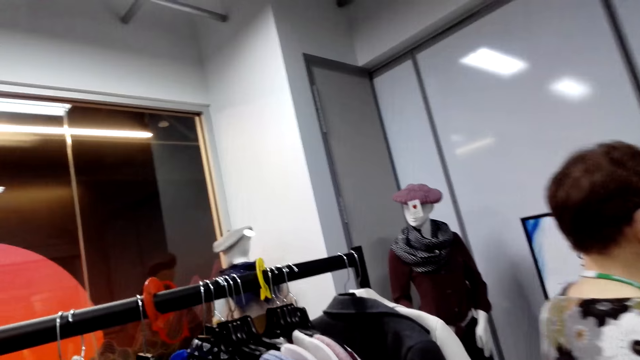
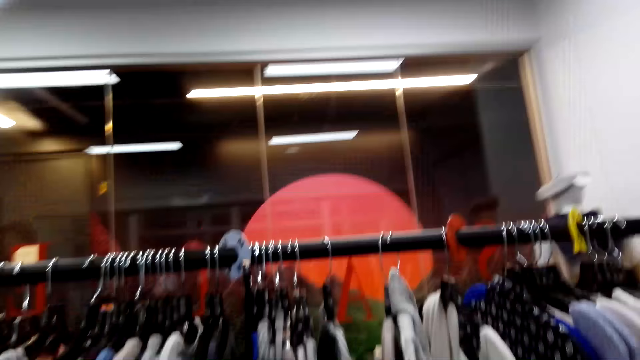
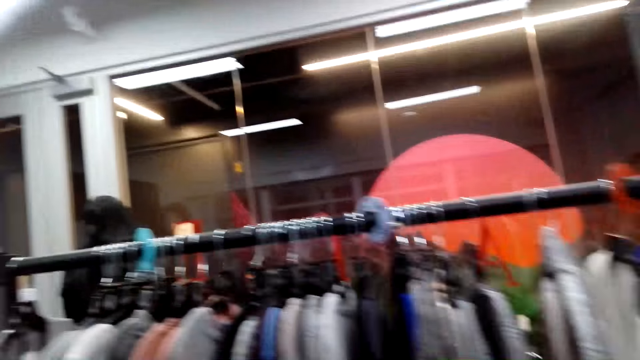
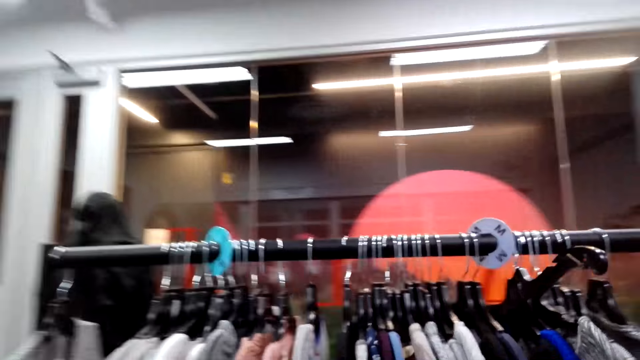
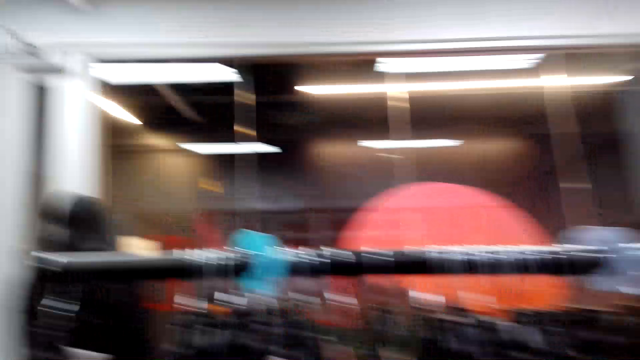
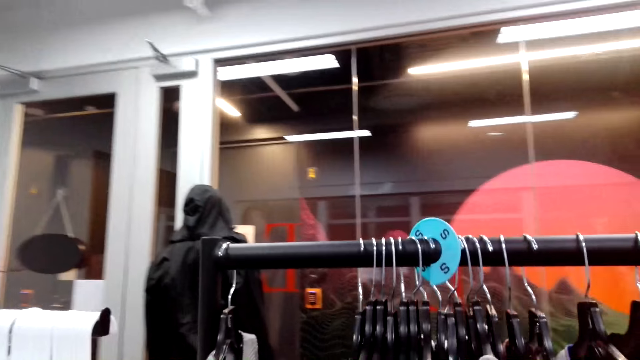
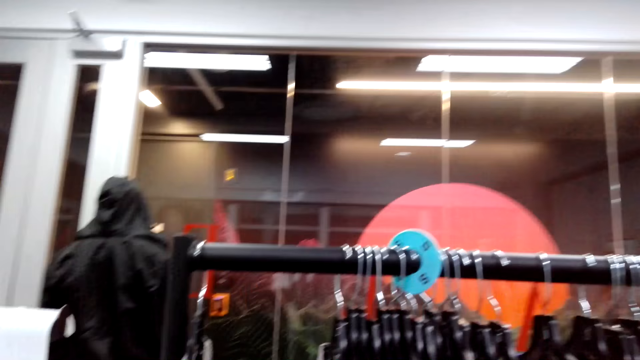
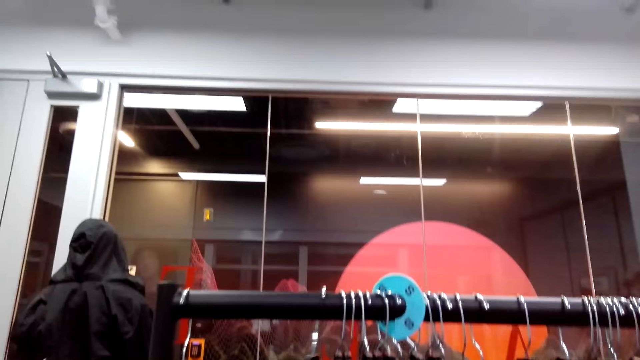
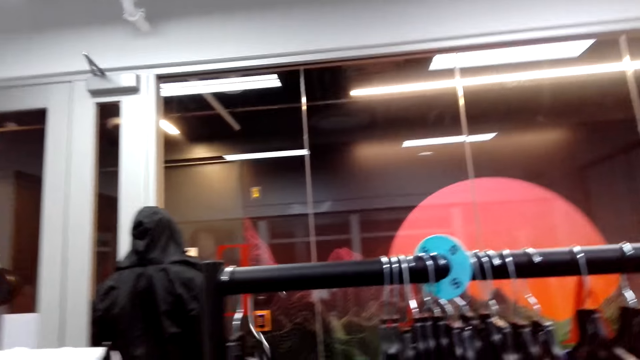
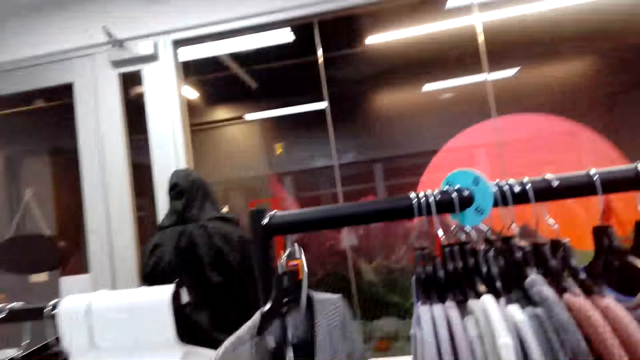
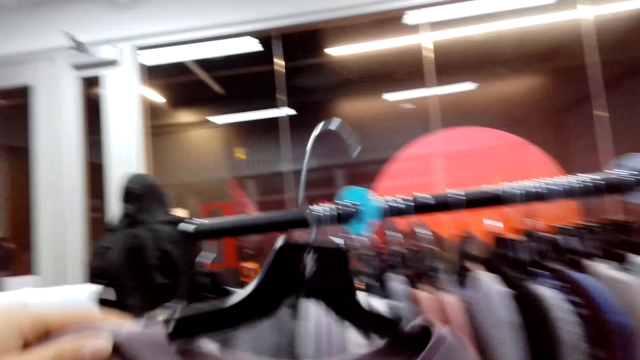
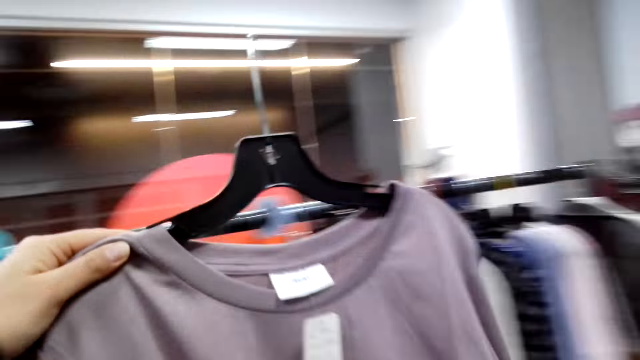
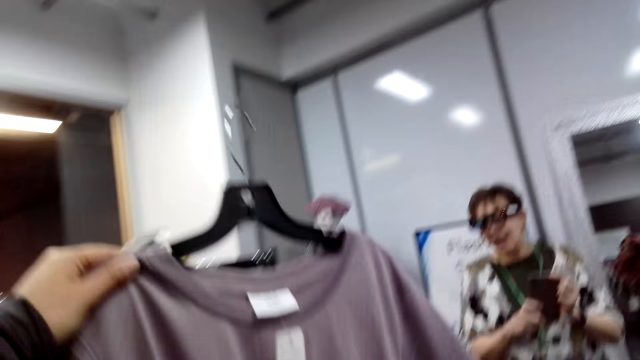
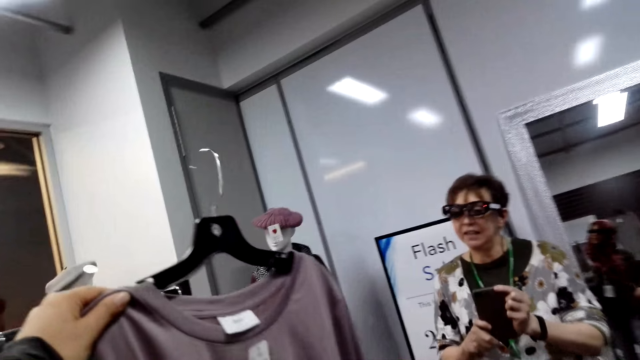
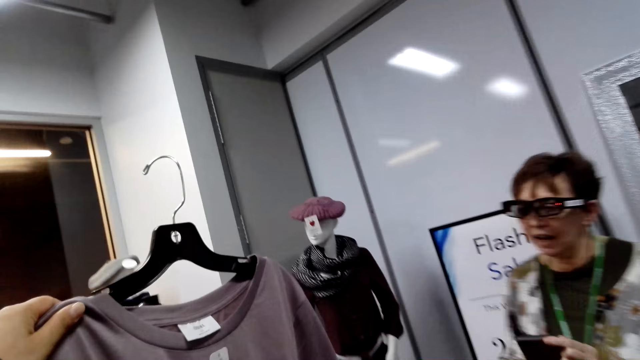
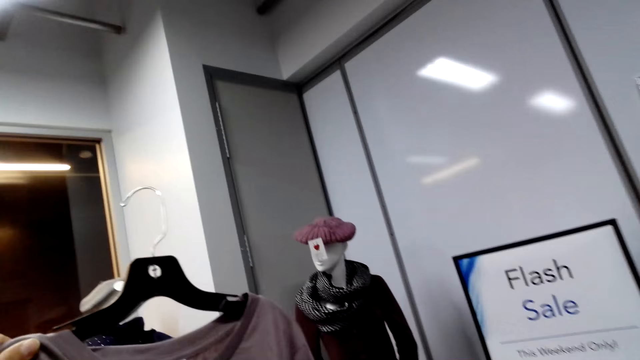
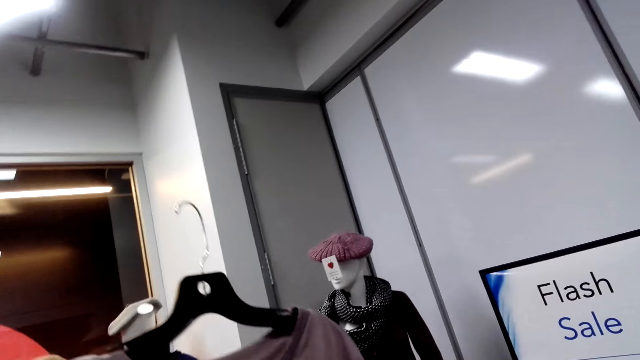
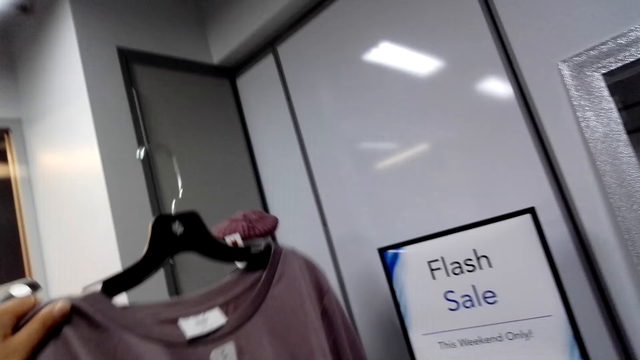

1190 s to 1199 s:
The camera wearer picks the cloth from the rack. They look at the clothes on the hanger.

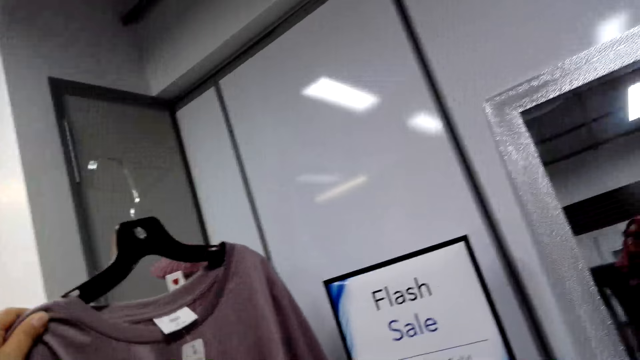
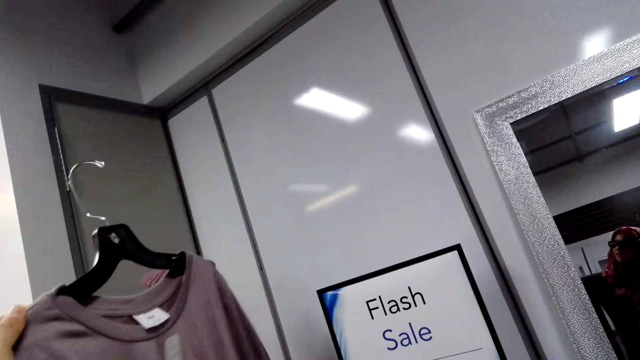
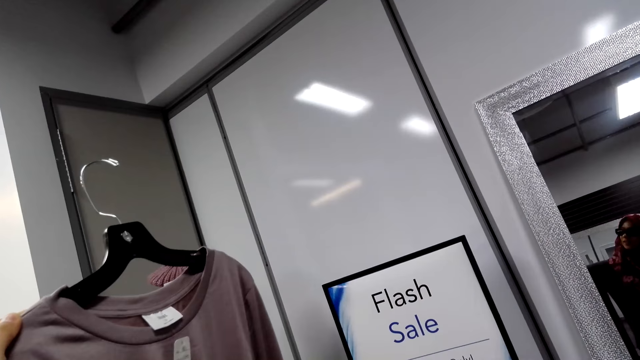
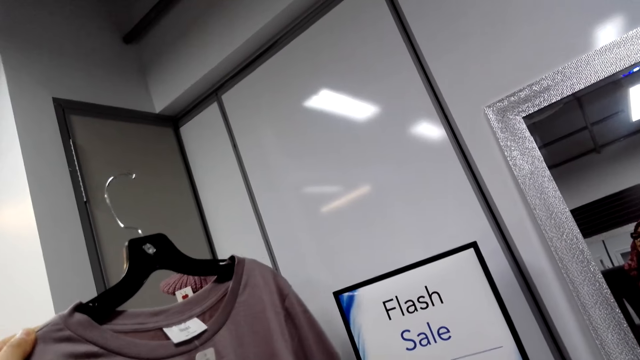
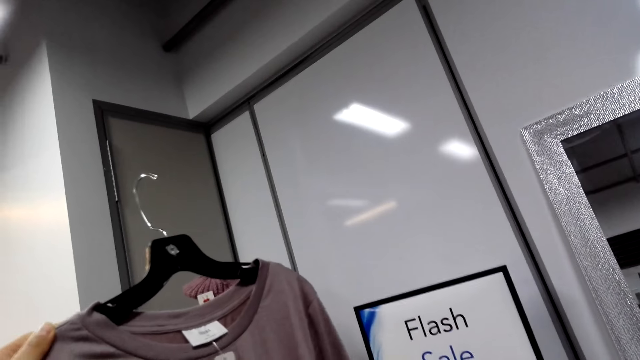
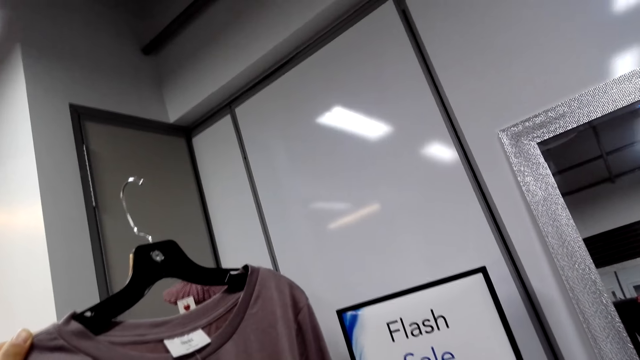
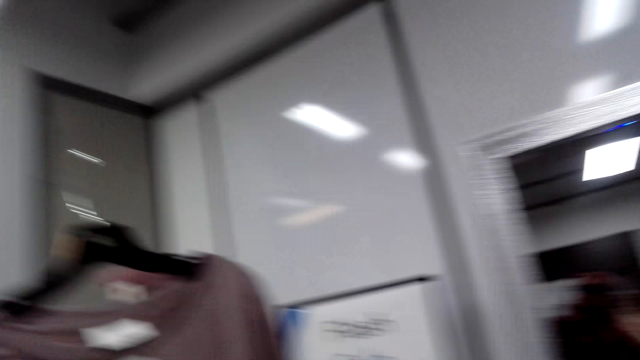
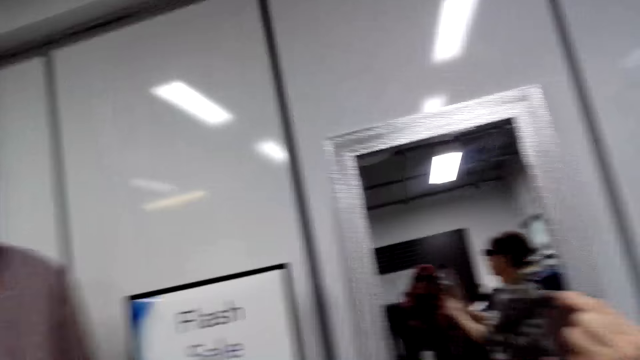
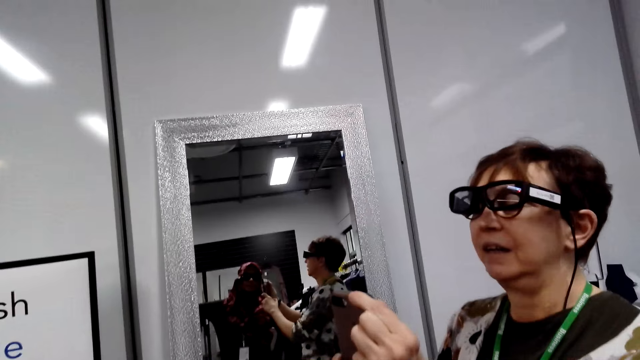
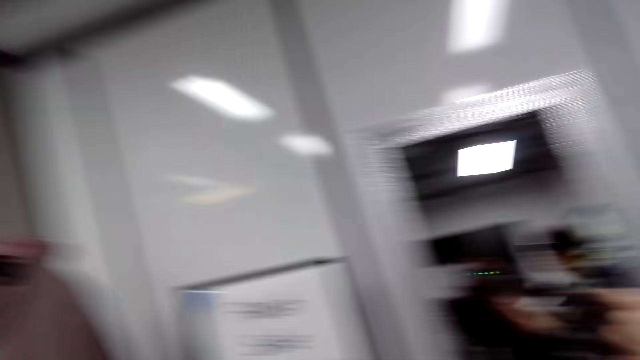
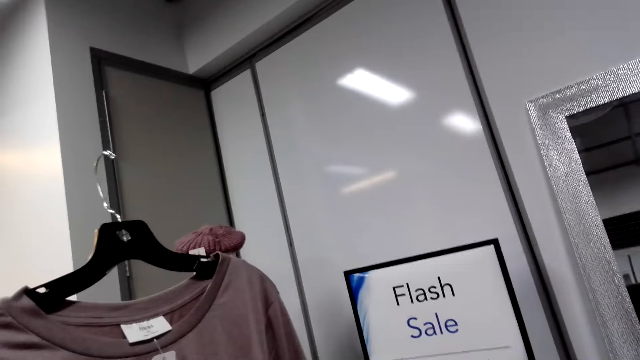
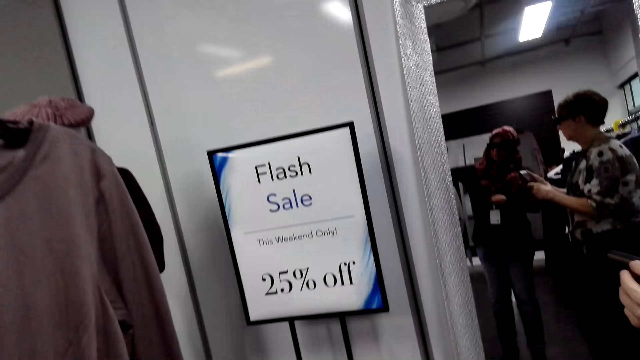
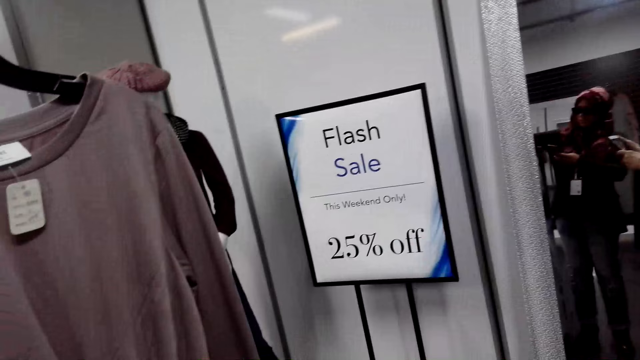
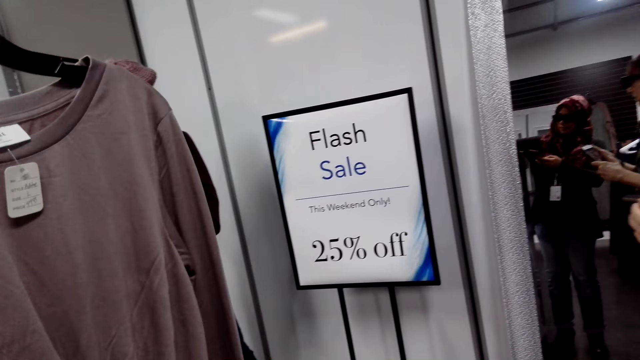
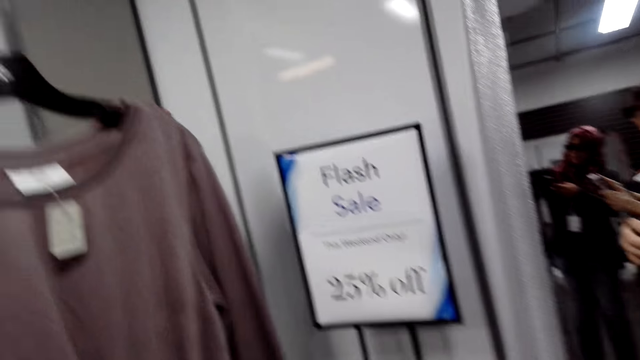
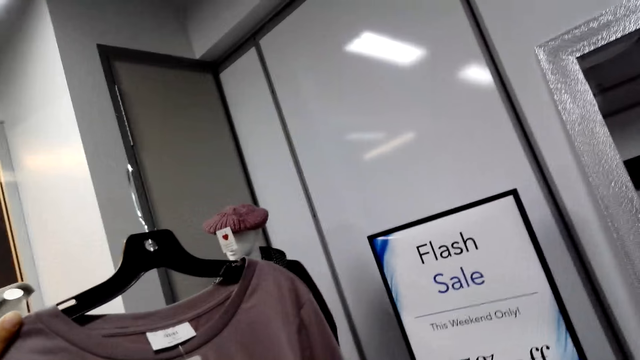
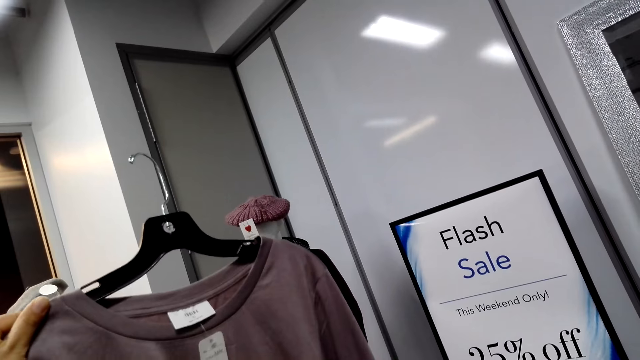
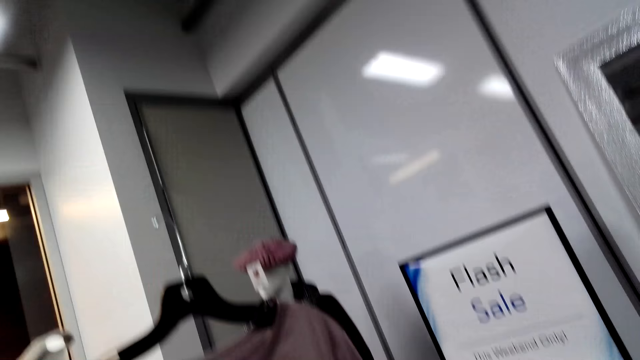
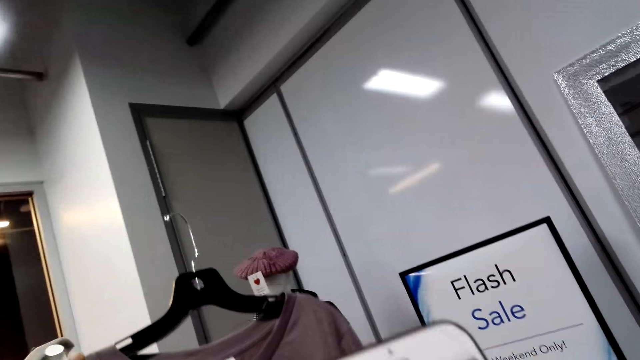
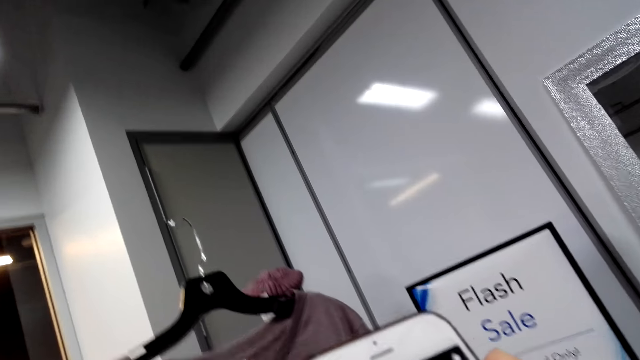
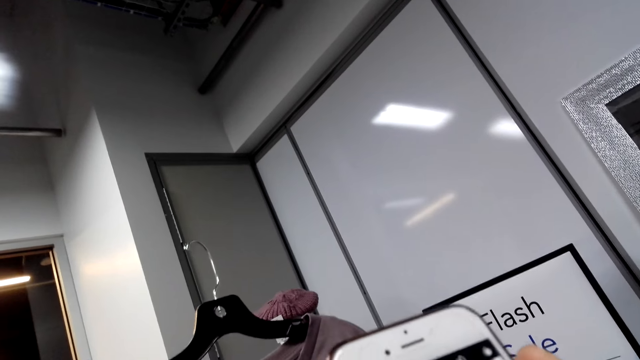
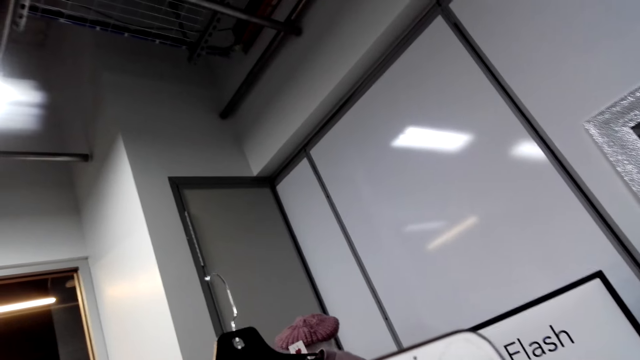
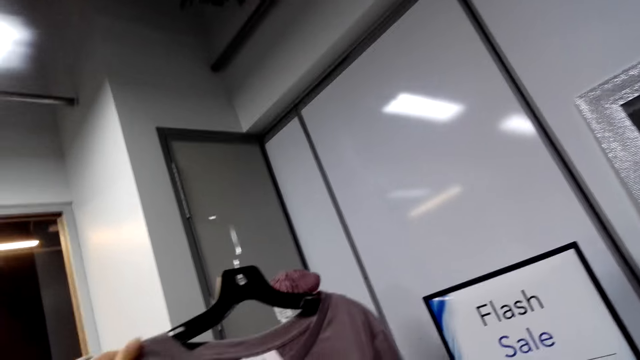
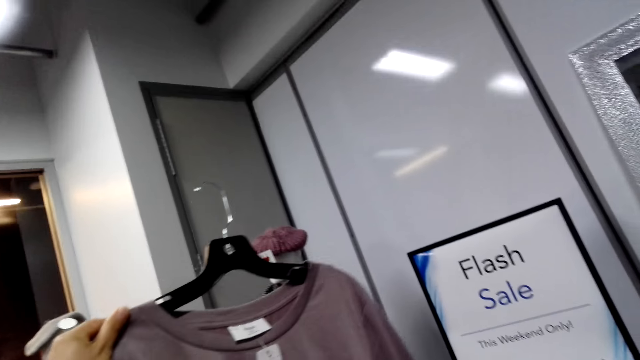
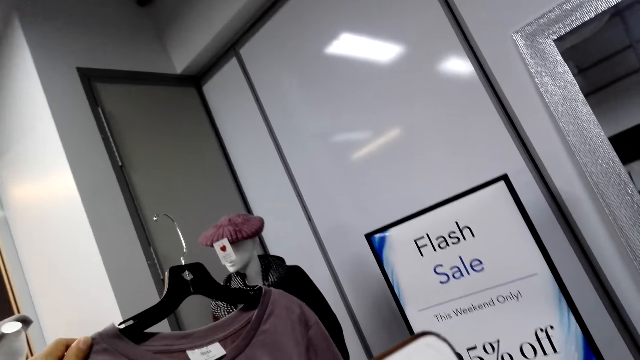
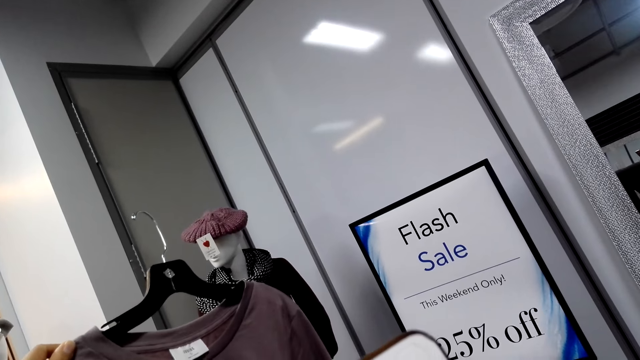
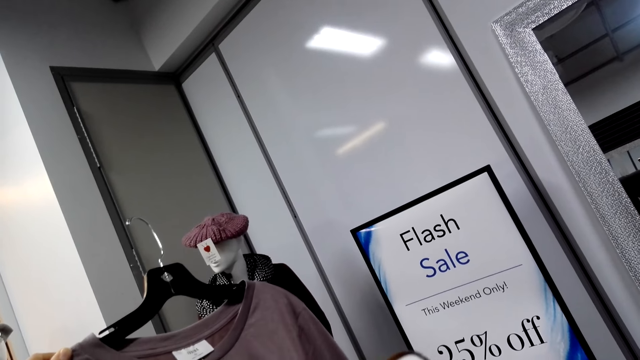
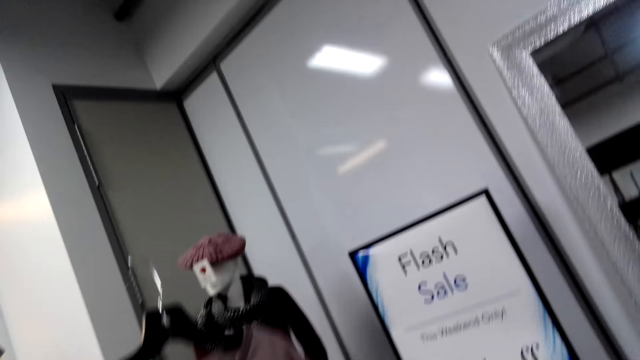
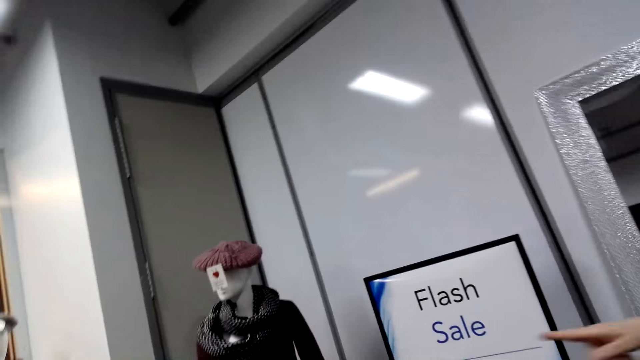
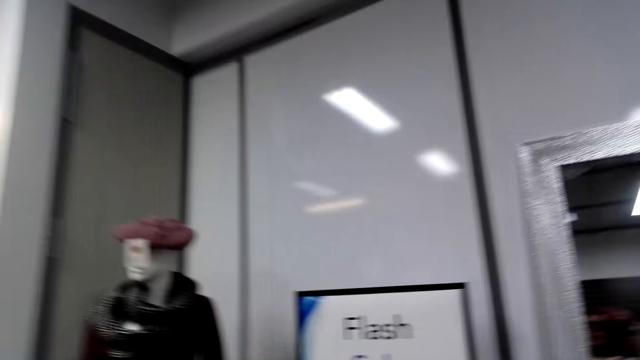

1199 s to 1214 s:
The camera wearer picks a t-shirt from the cloth hanger. The woman takes a photo of the t-shirt with the cell phone.
